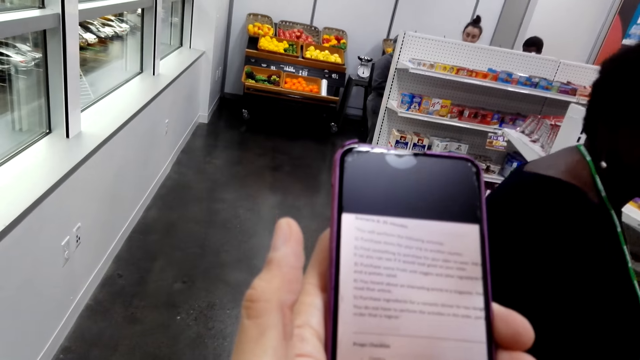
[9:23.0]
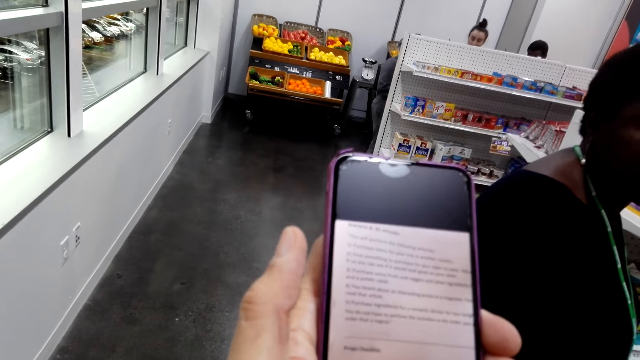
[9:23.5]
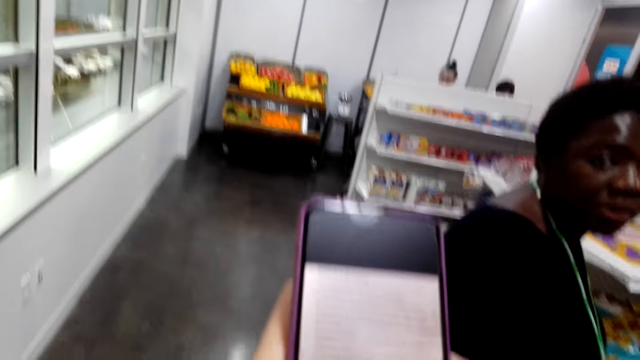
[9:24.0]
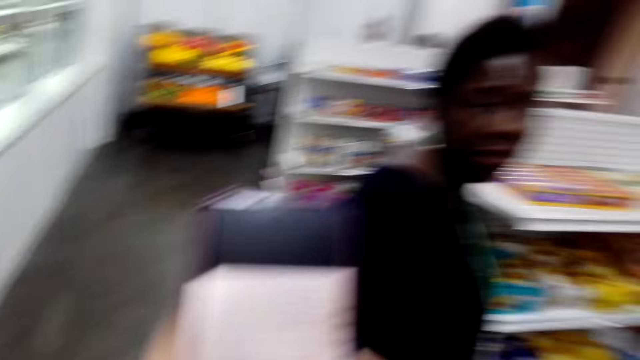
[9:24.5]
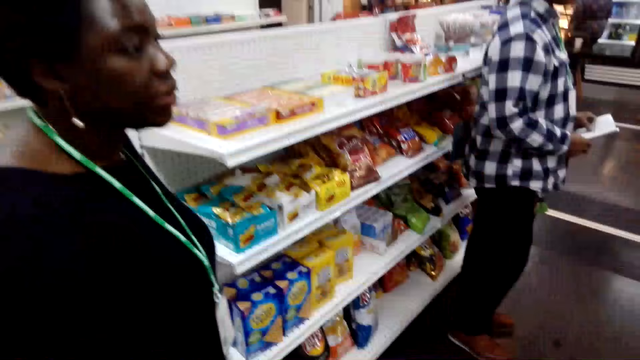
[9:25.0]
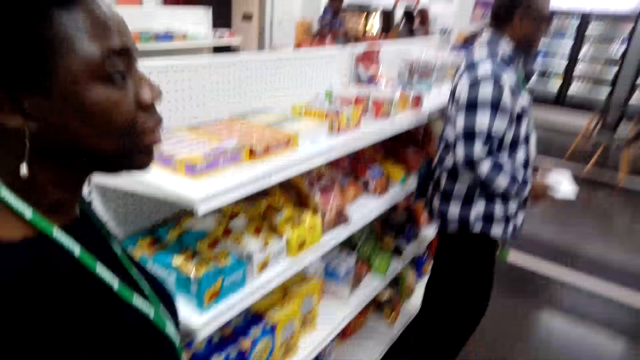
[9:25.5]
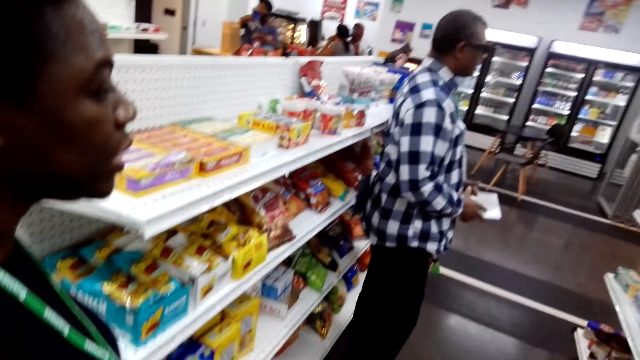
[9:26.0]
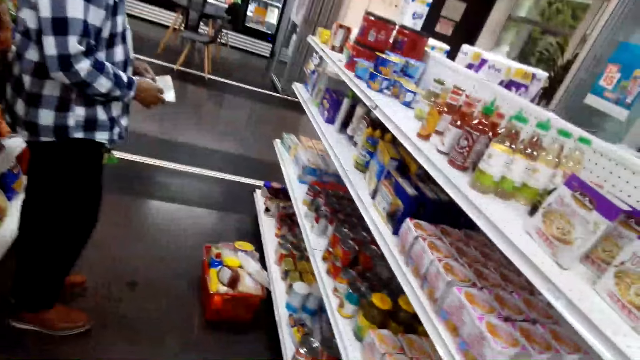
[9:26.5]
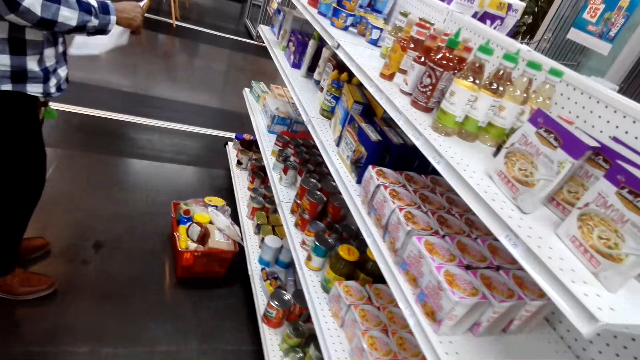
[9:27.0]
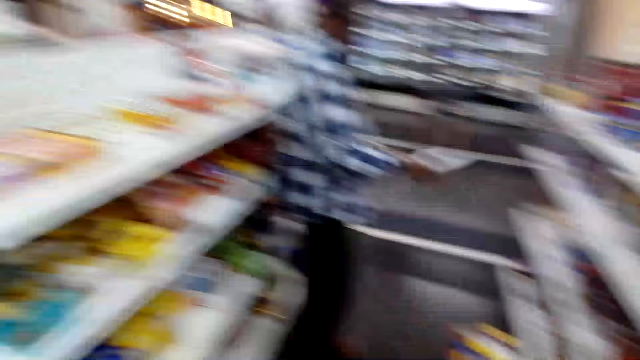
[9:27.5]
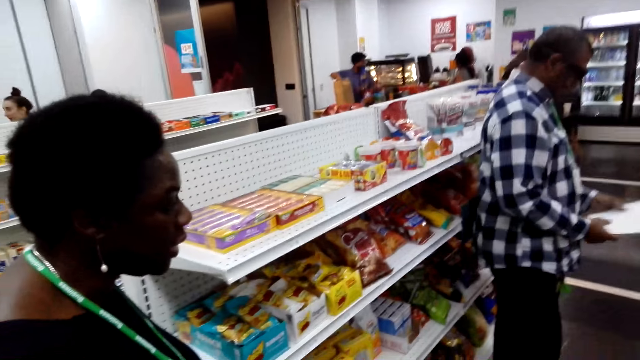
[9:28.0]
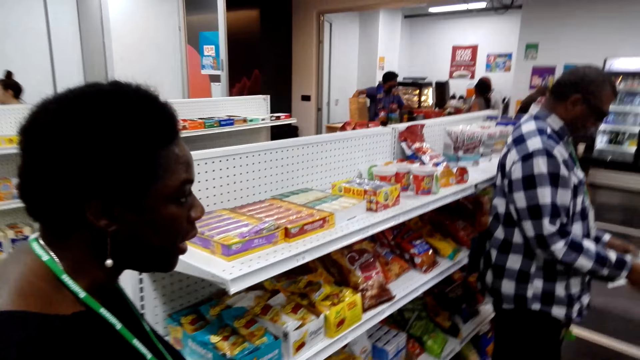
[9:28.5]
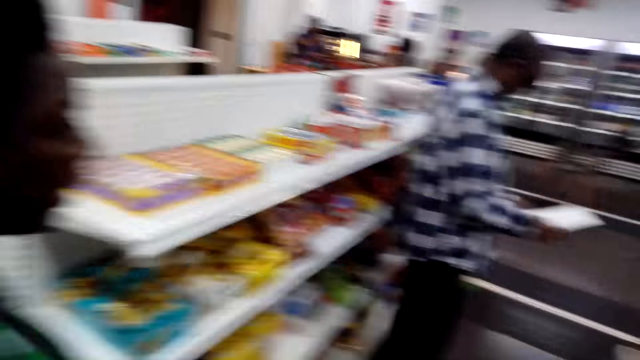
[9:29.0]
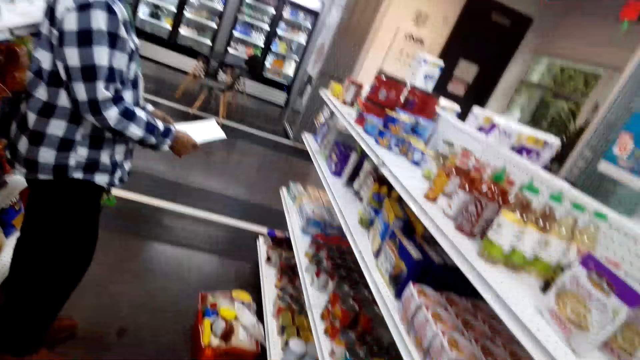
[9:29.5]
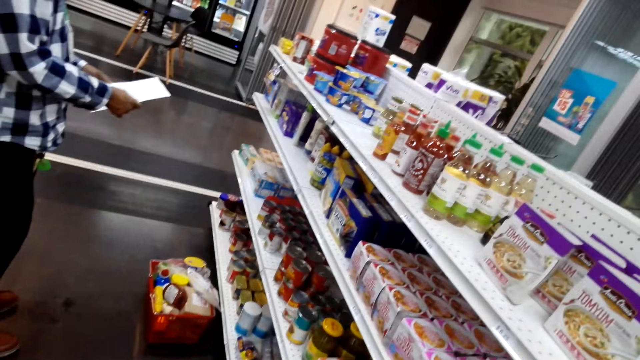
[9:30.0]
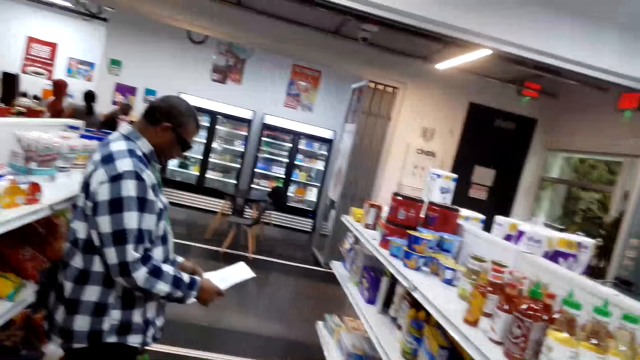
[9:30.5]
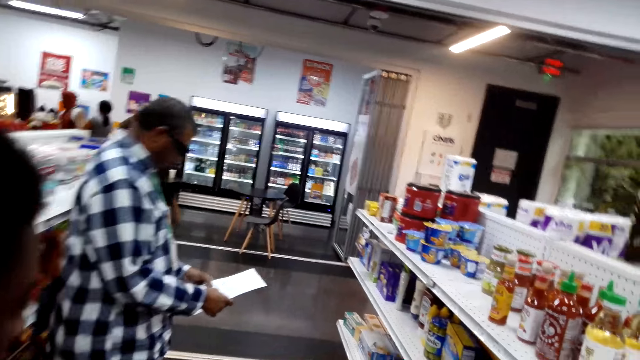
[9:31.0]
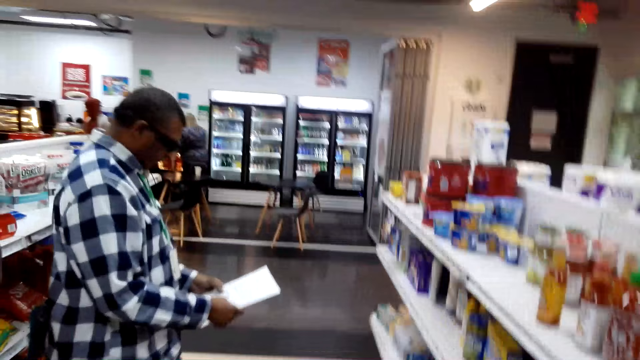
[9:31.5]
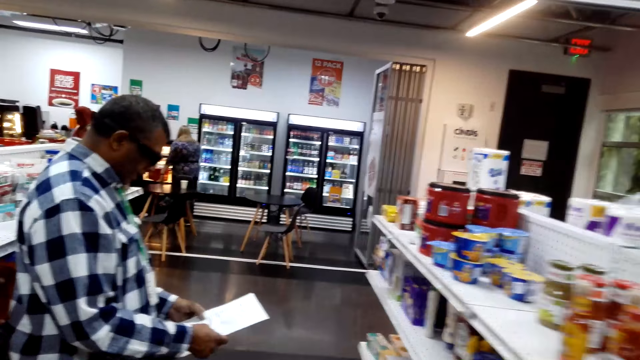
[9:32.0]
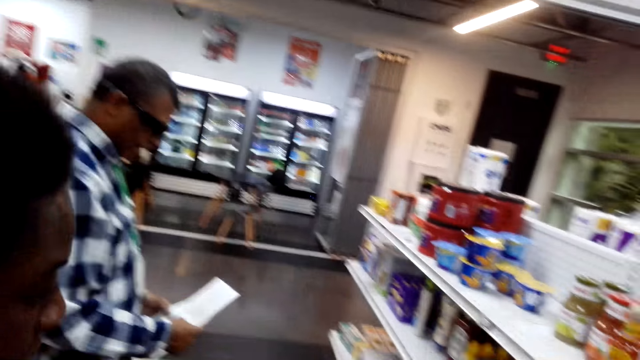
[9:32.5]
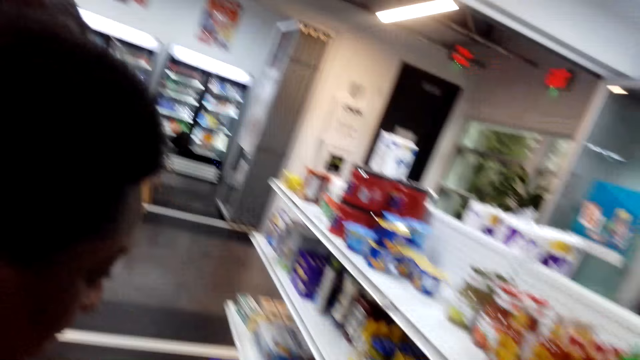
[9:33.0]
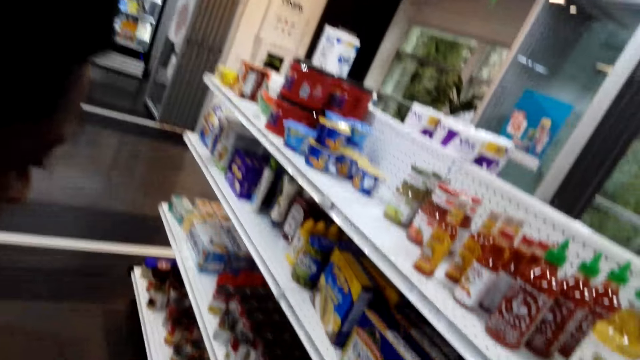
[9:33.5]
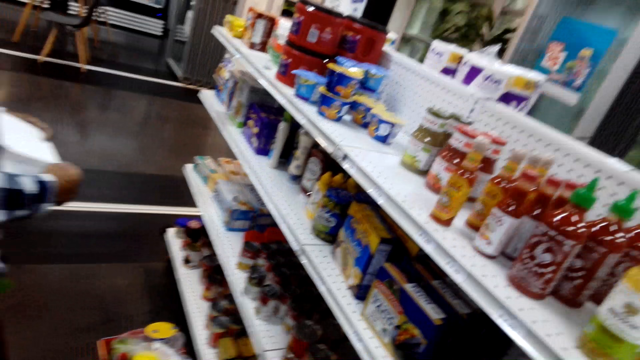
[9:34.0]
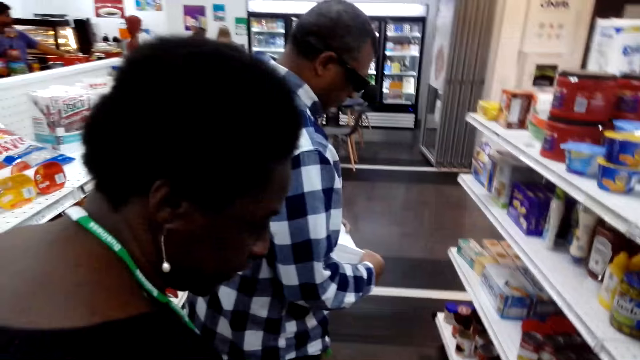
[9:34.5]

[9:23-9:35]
The camera wearer talks to a lady. They look around the store.

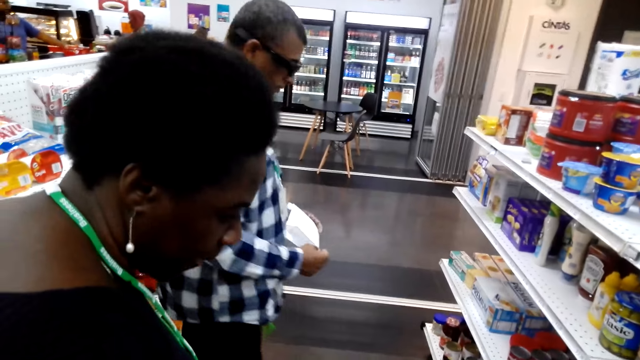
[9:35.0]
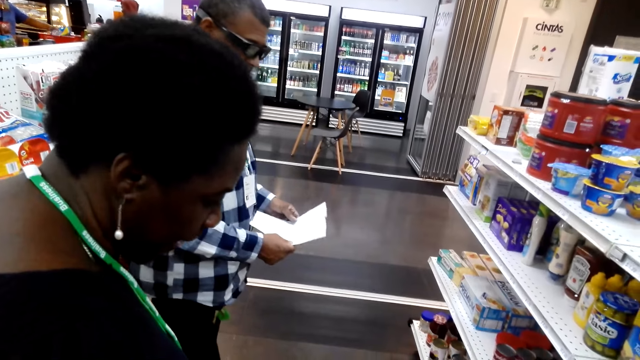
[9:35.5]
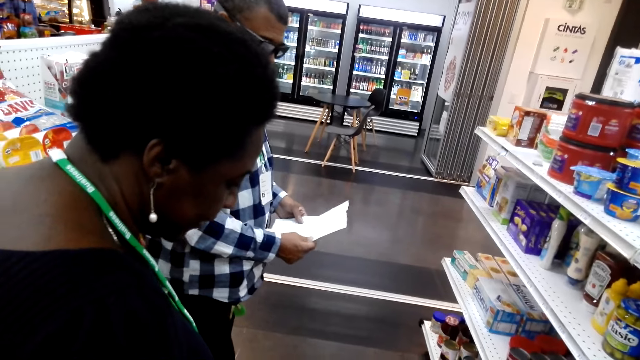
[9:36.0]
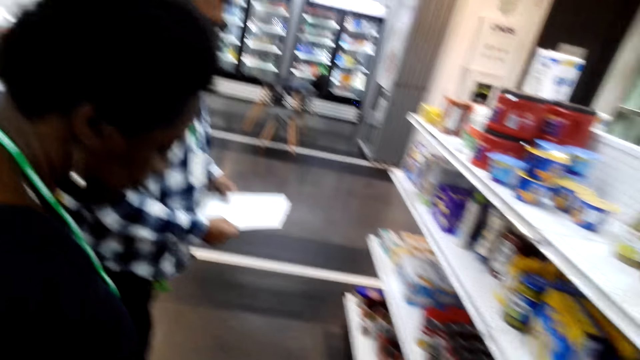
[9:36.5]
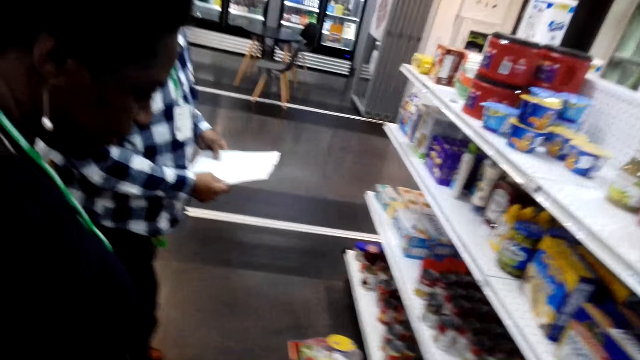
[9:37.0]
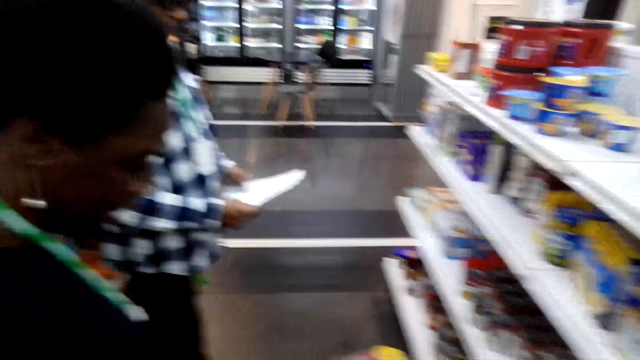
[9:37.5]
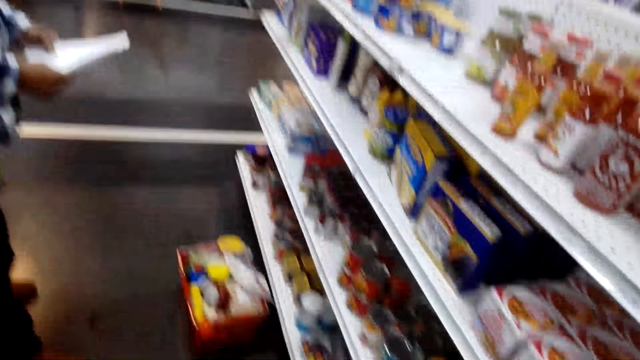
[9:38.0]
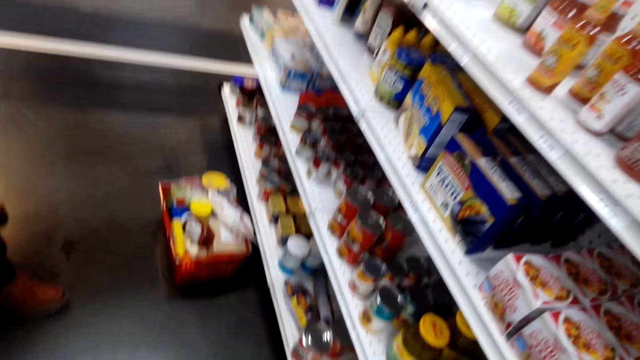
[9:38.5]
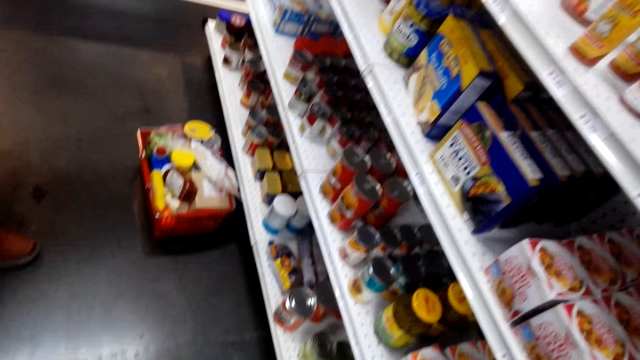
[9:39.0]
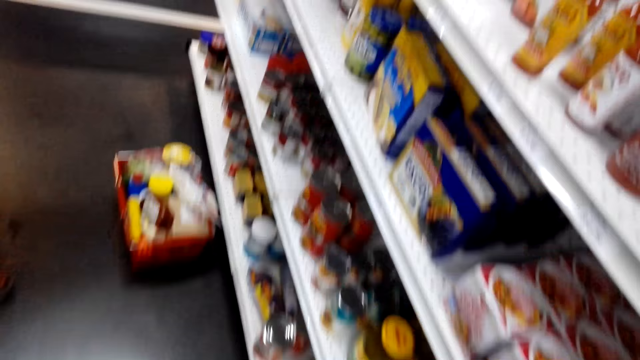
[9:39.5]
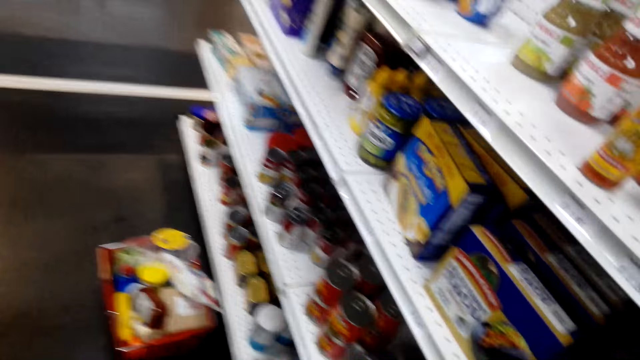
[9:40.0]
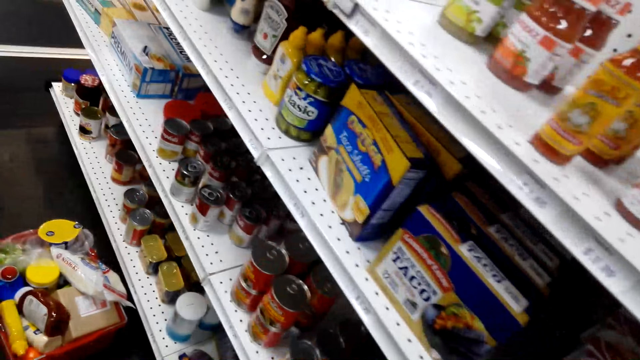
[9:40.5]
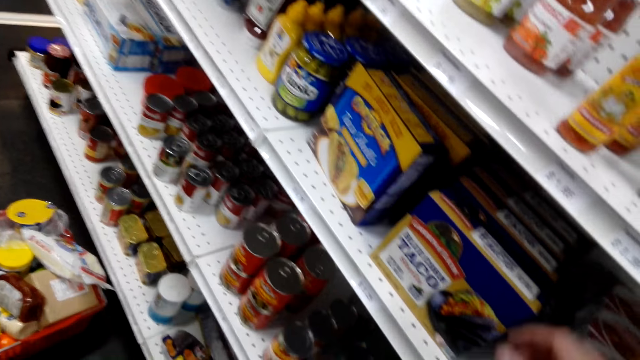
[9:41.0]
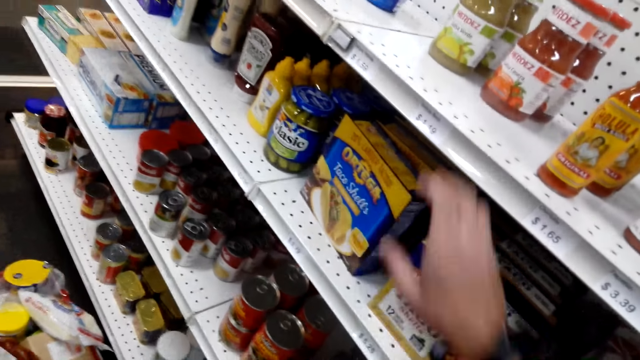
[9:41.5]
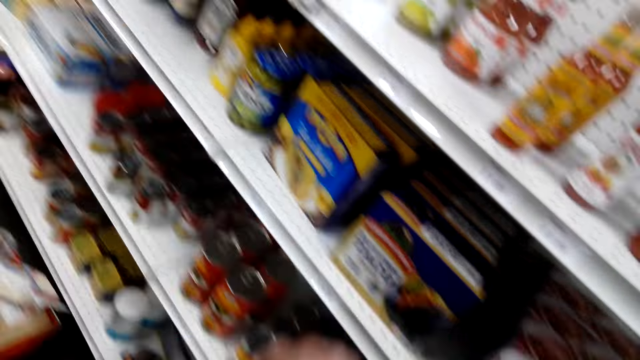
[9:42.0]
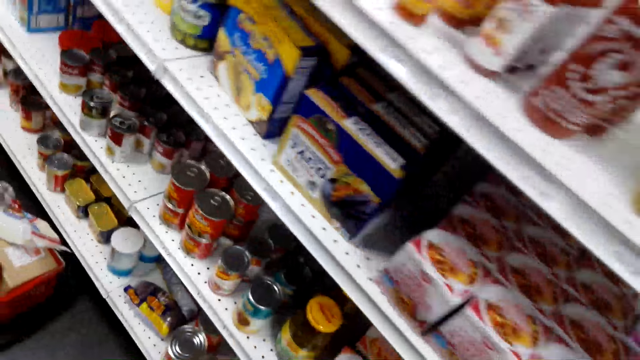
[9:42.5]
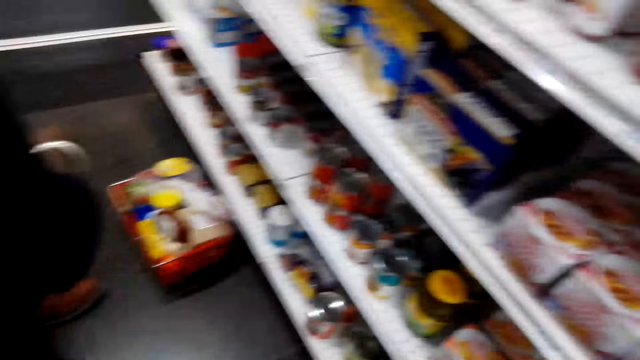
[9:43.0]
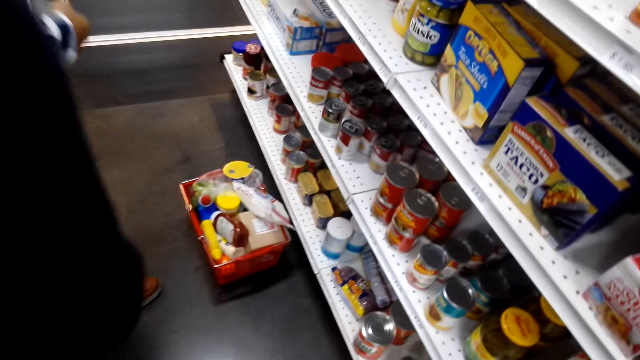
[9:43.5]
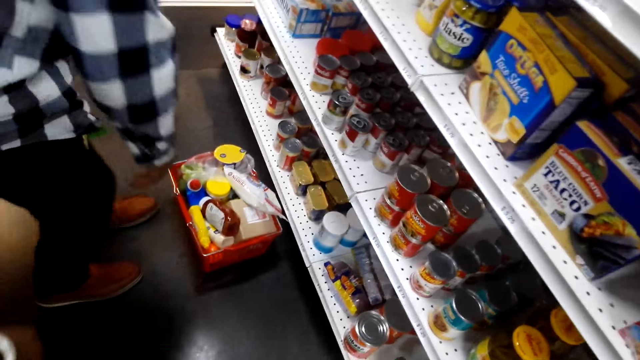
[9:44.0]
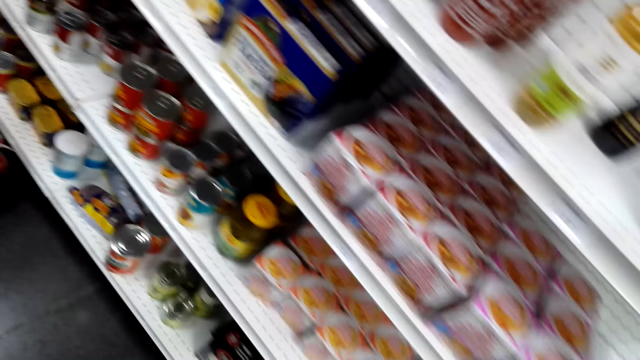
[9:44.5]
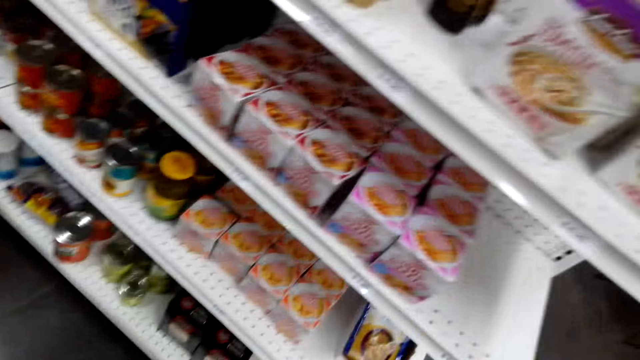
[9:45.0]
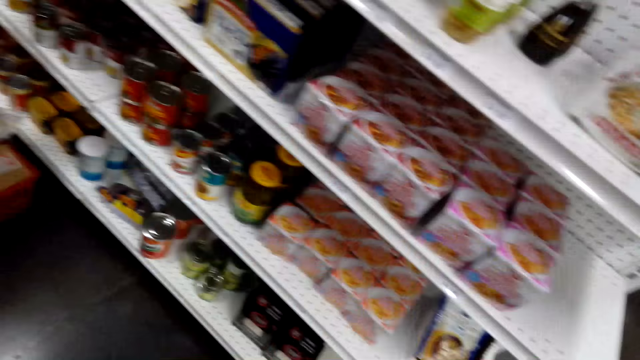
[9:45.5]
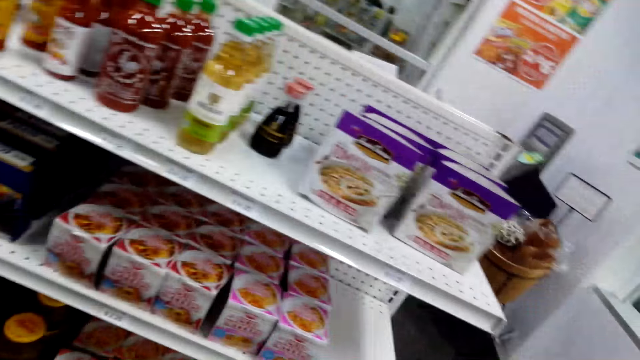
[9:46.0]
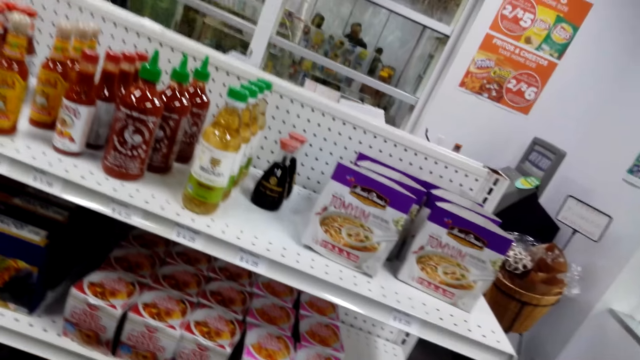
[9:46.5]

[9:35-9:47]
The camera wearer holds a box on the shelf. They look around the store. They look around the shelf.
